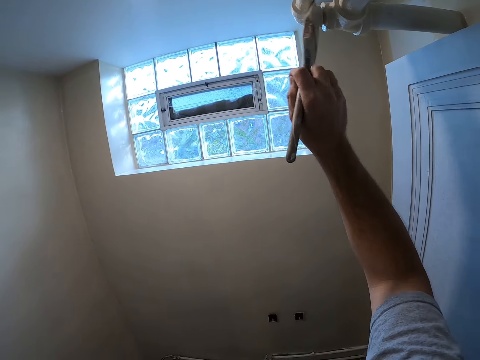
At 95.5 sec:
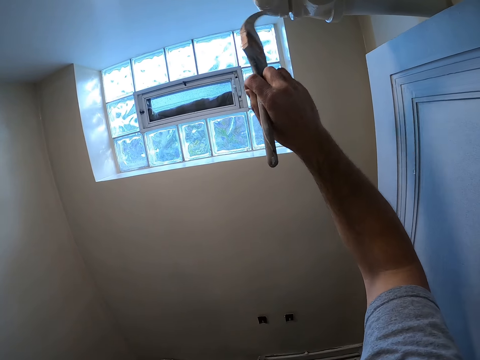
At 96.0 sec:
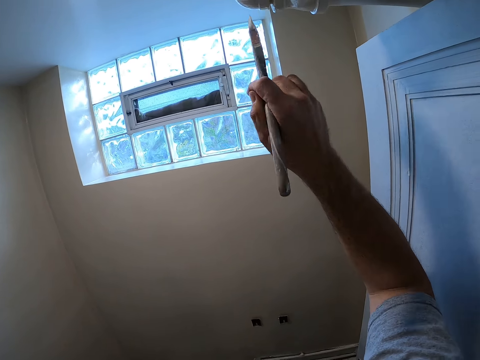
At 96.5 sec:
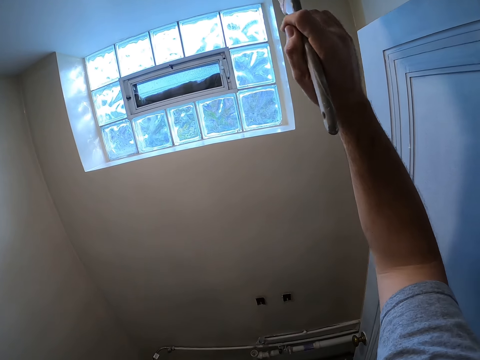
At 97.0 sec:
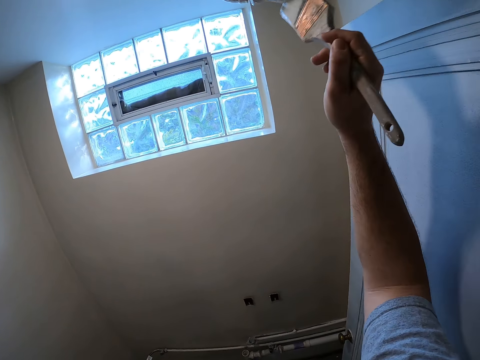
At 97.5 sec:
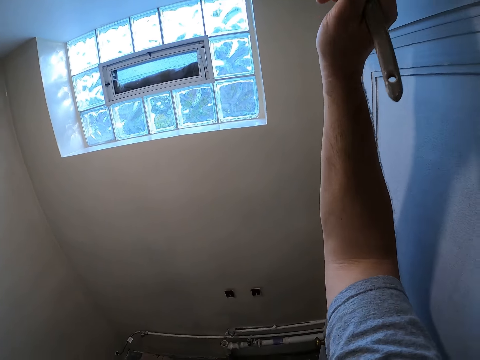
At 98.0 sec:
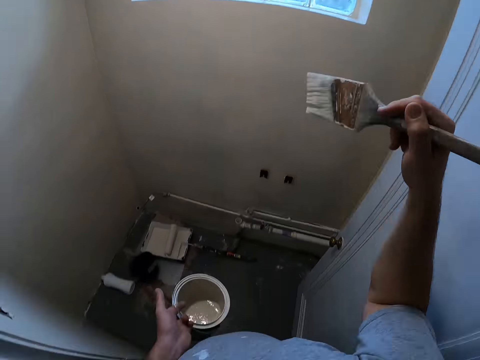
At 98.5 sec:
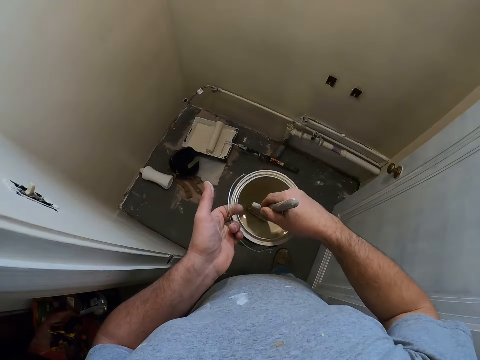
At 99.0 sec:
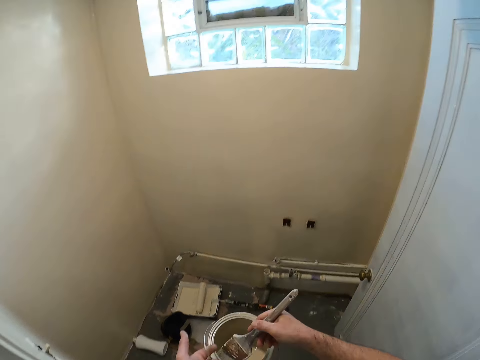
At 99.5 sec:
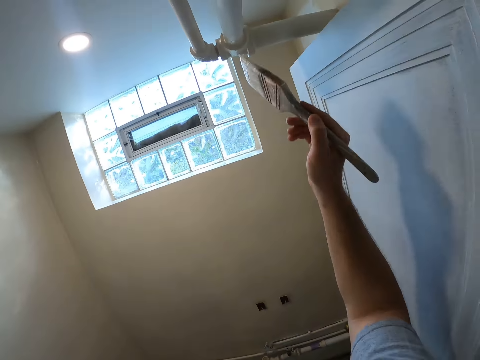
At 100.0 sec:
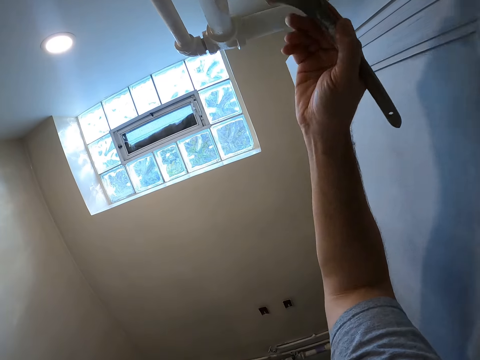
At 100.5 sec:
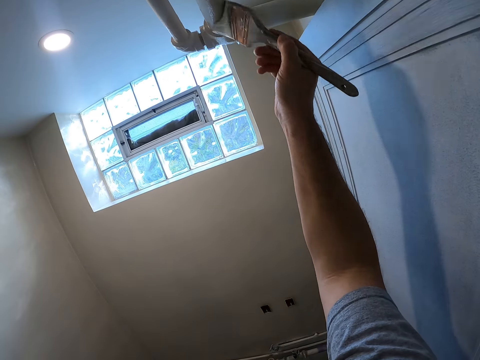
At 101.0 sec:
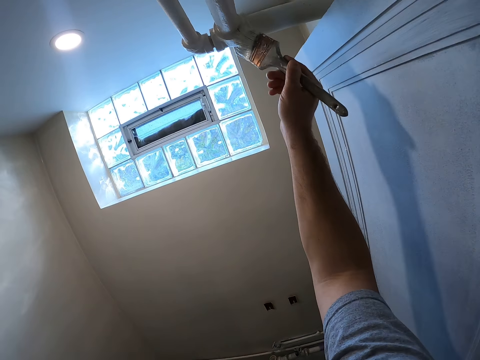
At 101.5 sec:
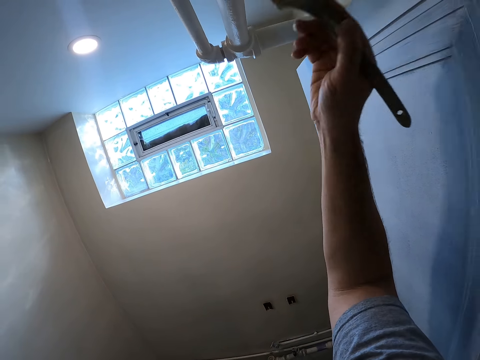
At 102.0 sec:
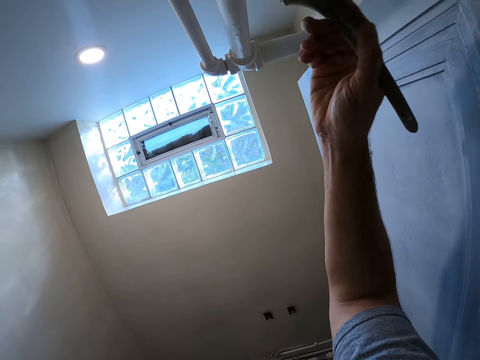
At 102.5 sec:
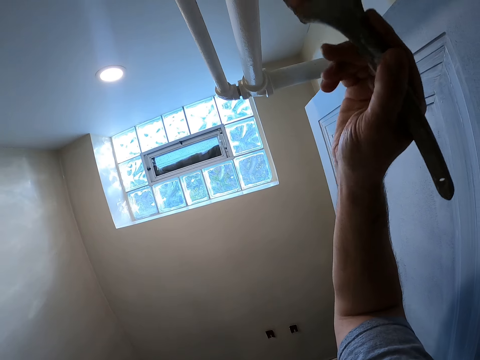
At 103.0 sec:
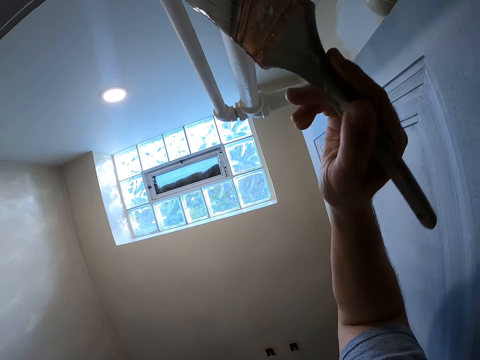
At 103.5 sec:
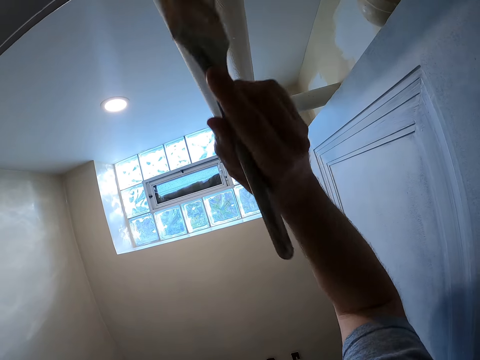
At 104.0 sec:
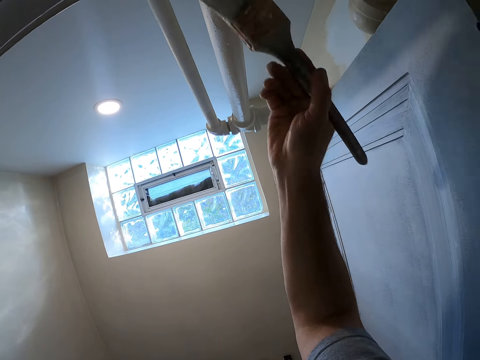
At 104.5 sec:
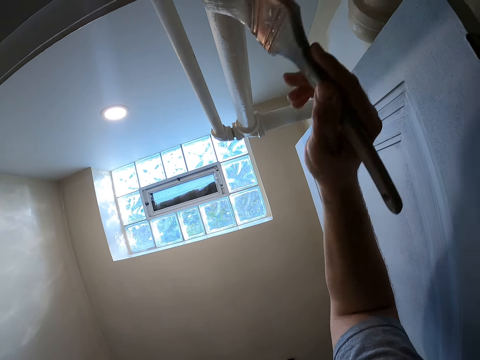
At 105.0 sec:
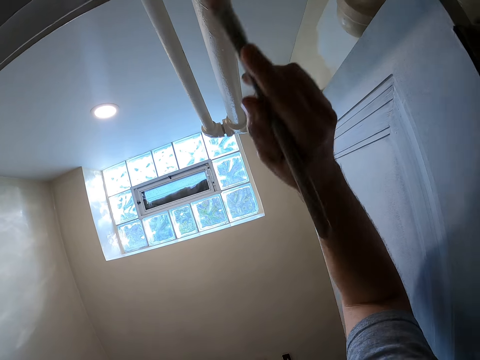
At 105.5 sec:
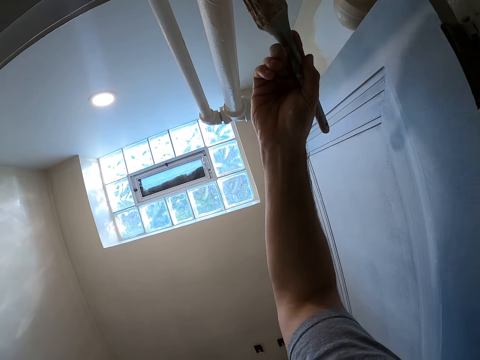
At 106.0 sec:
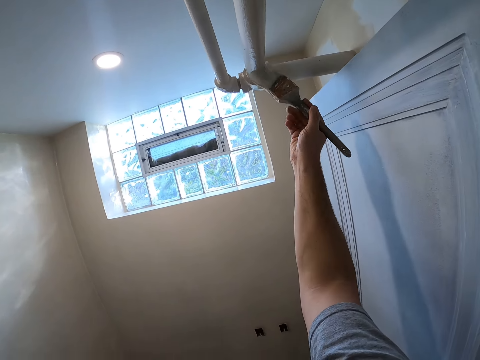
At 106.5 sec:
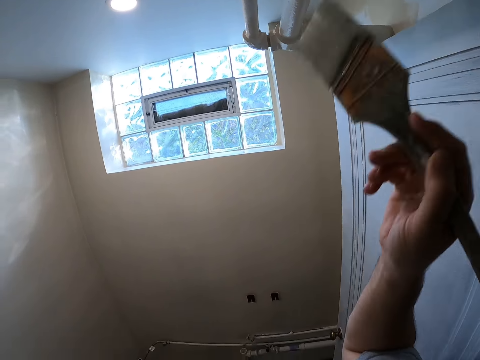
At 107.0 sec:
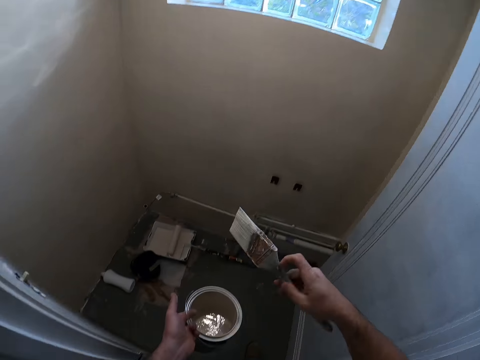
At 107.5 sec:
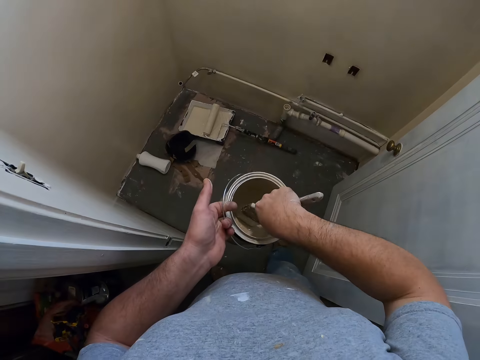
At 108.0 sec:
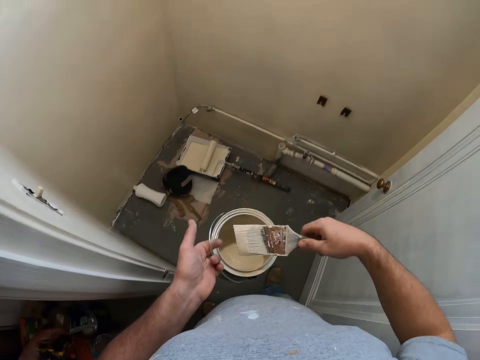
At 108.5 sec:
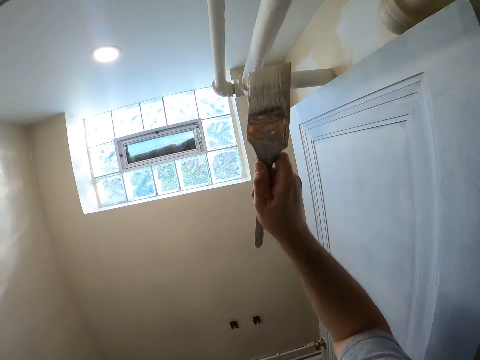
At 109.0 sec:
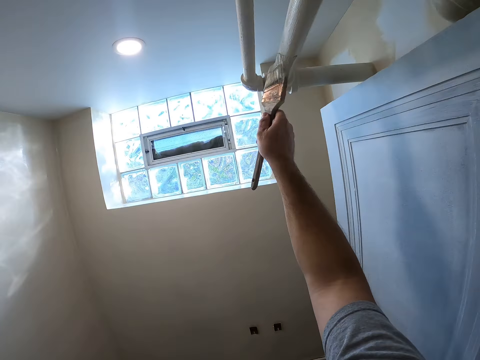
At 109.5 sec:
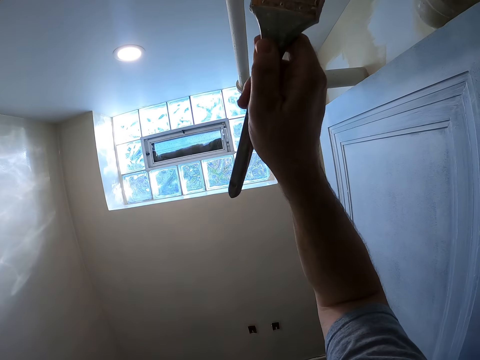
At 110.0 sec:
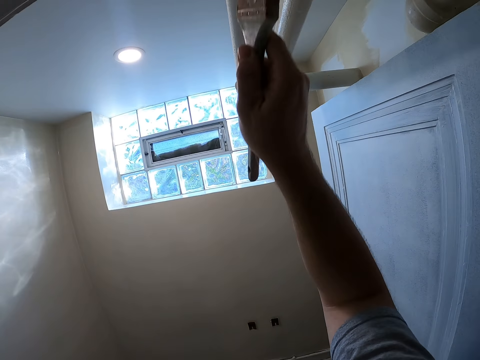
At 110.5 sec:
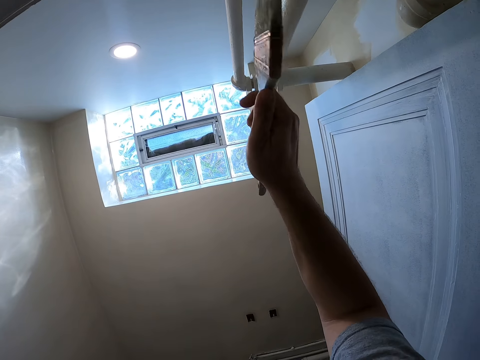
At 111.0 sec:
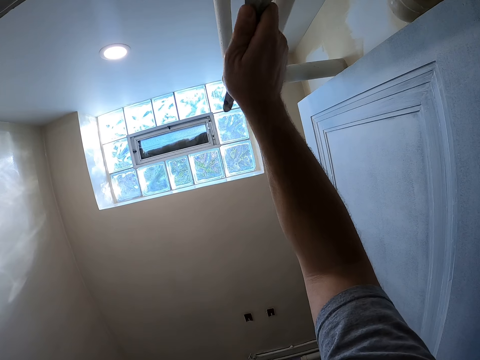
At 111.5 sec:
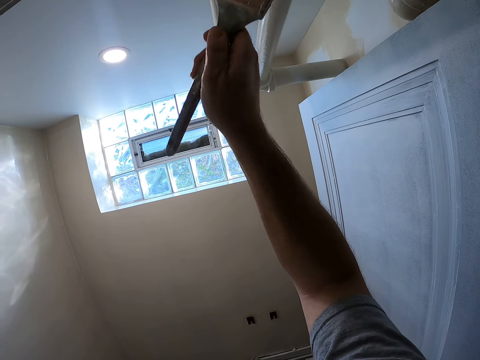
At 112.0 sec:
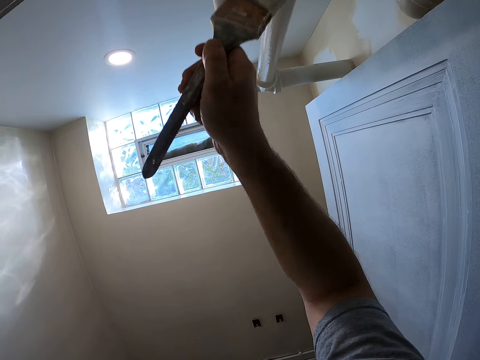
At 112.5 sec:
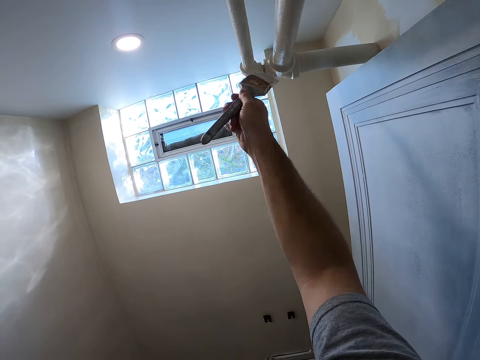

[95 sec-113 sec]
The camera wearer dips the paint brush into a paint container. They paint the pipe on the wall with the paint brush. They dip the paint brush into the paint container. They paint the pipe on the wall with the paint brush.

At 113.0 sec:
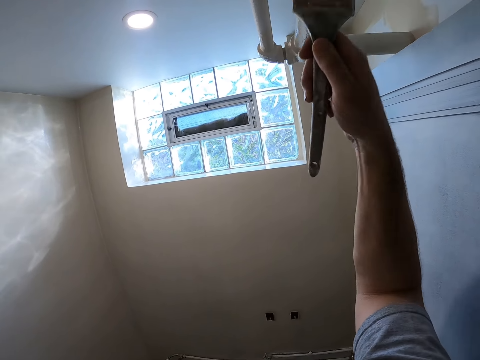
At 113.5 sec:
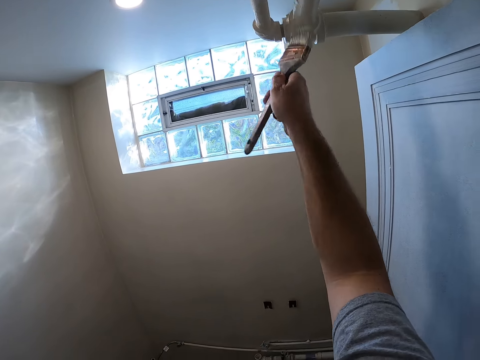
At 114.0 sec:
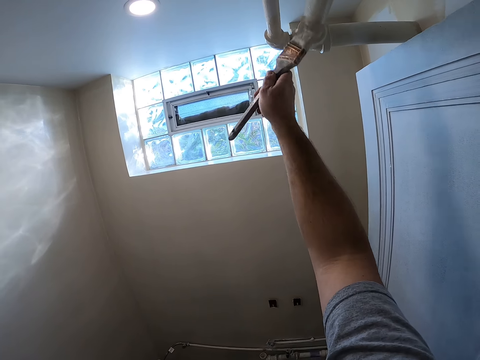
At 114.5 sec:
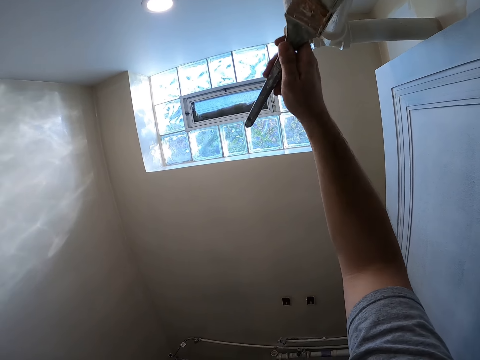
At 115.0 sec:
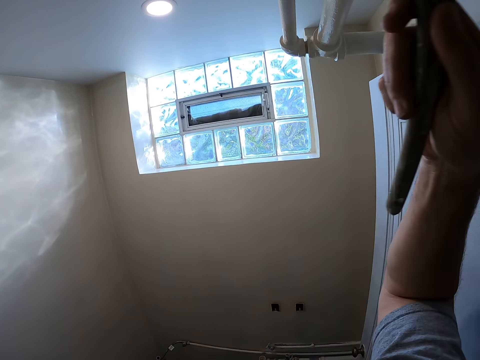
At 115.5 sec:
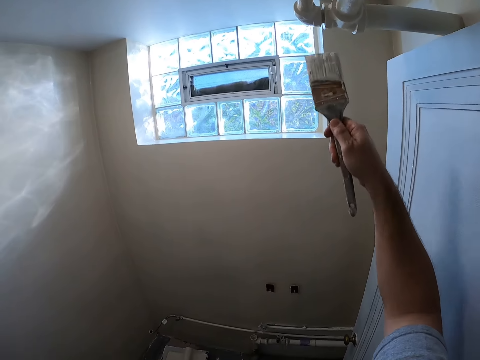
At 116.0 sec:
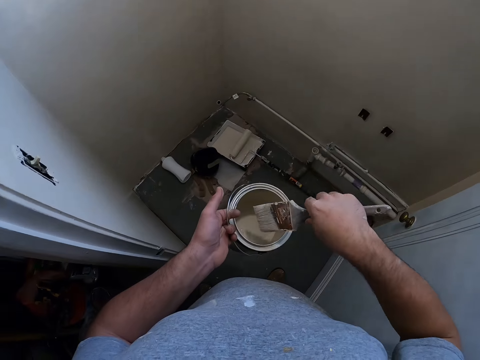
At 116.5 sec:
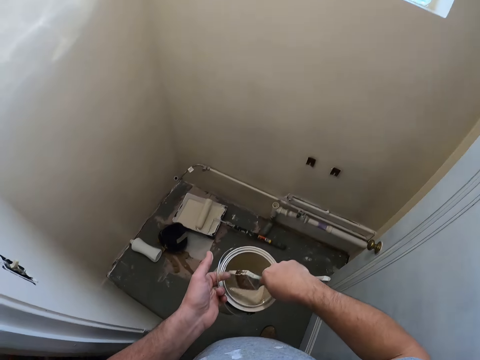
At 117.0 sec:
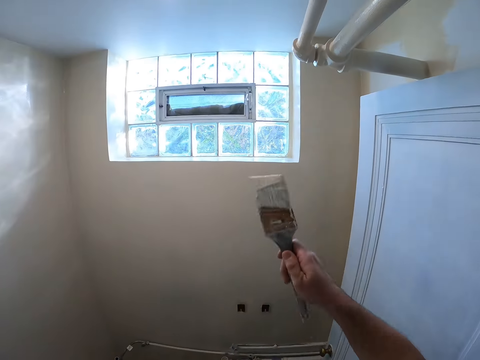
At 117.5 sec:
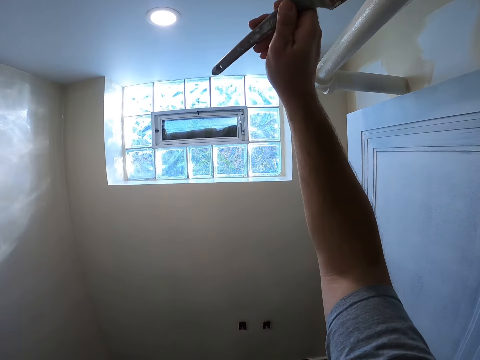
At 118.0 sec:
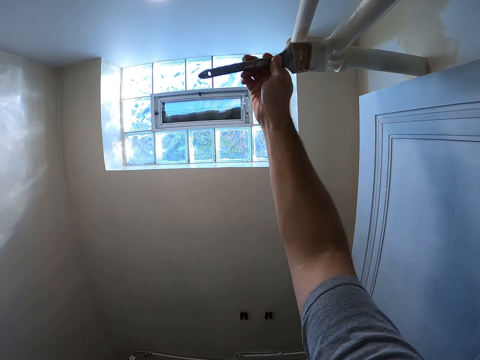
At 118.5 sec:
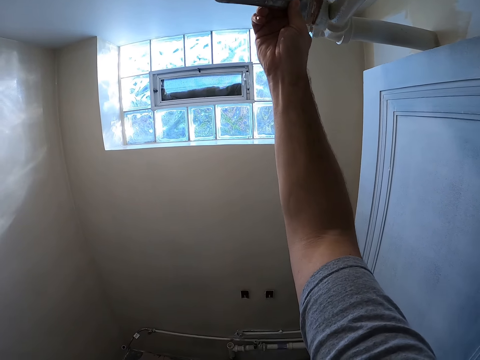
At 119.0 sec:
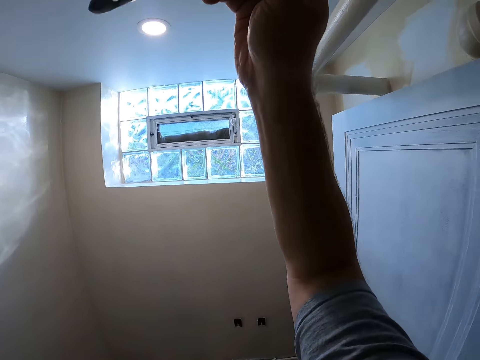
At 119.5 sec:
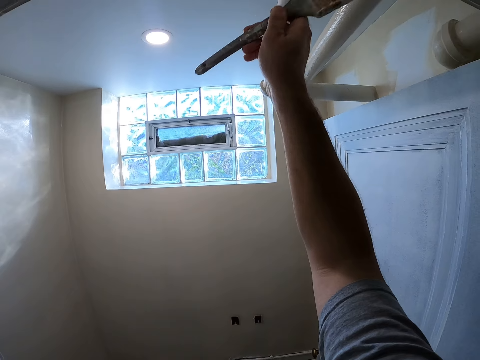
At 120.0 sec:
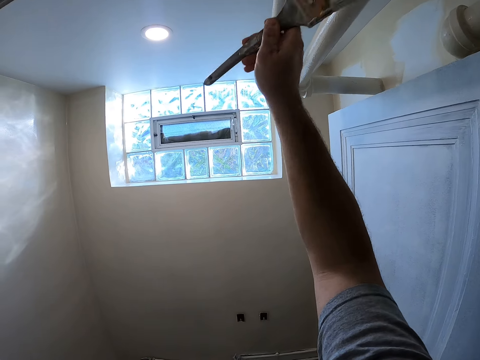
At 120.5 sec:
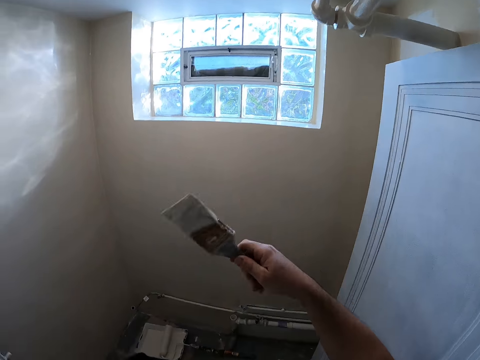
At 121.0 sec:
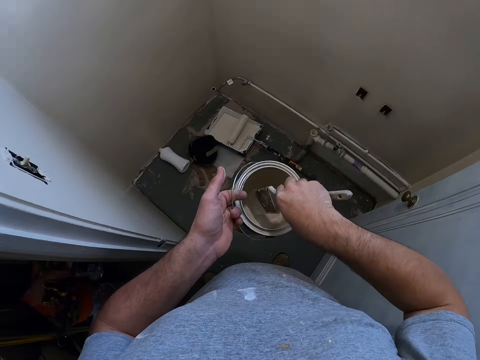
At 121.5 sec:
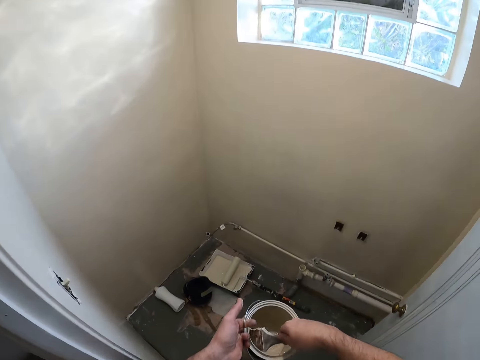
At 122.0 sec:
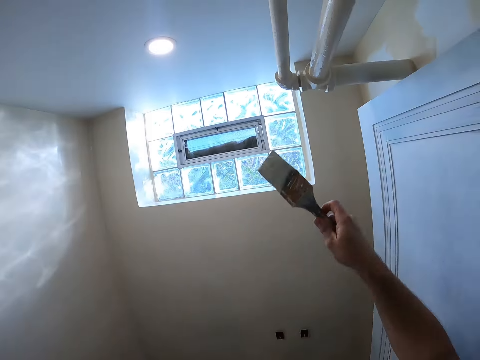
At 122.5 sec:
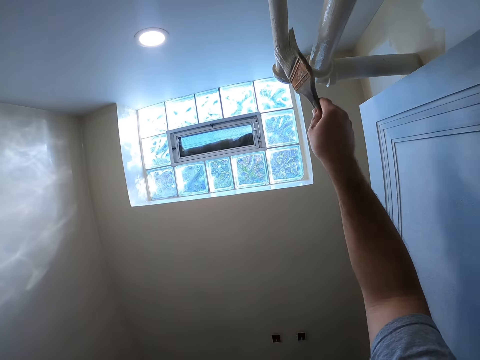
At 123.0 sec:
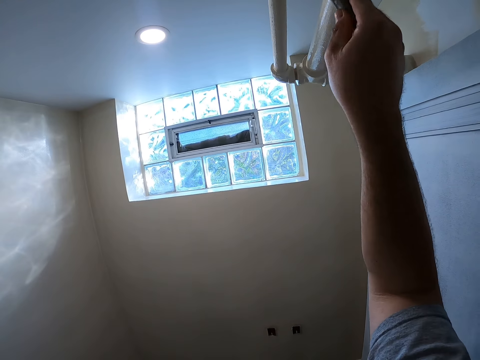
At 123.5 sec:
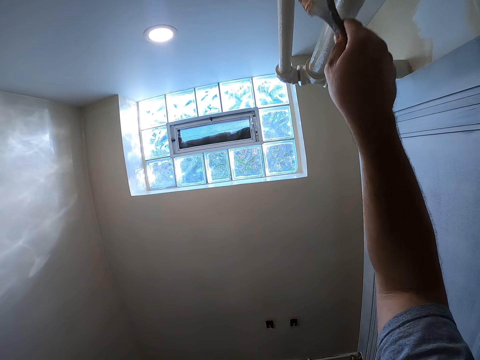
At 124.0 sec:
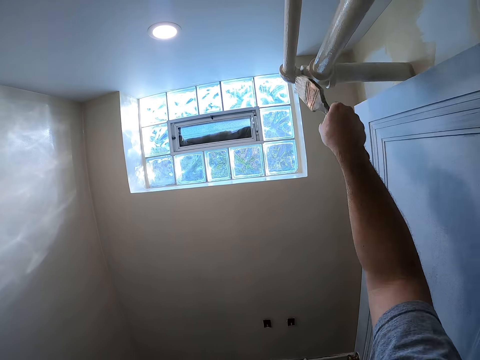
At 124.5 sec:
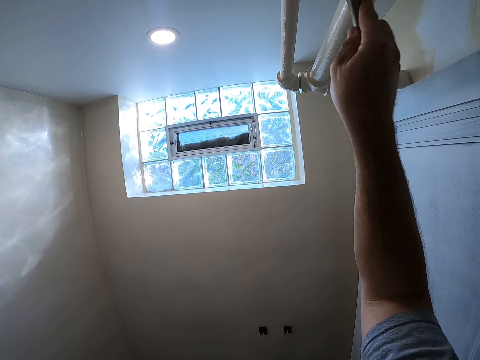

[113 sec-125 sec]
The camera wearer dips the paint brush into the paint container. They paint the pipe on the wall with the paint brush. They dip the paint brush into the paint container. They paint the pipe on the wall with the paint brush.
